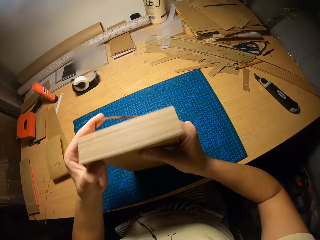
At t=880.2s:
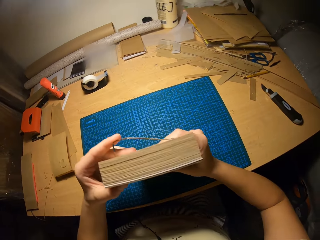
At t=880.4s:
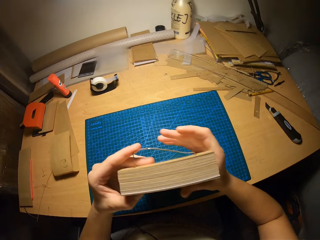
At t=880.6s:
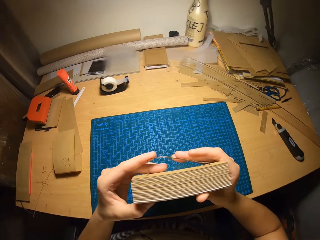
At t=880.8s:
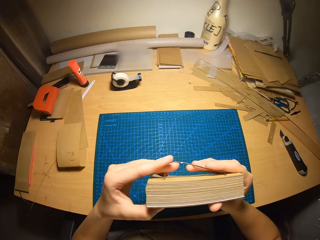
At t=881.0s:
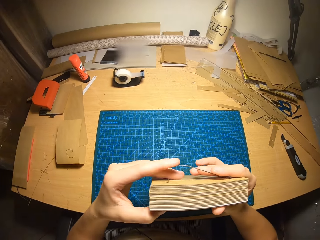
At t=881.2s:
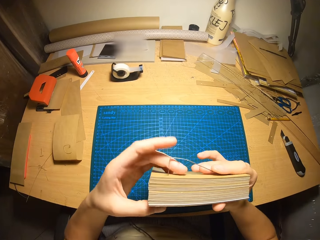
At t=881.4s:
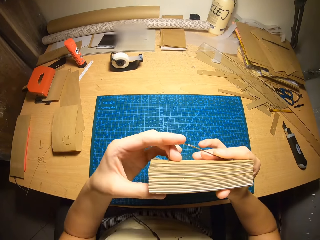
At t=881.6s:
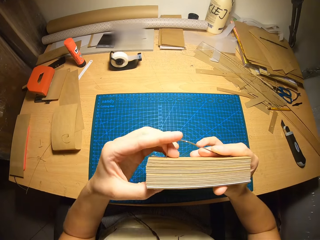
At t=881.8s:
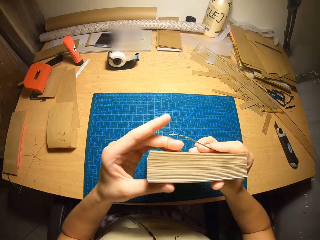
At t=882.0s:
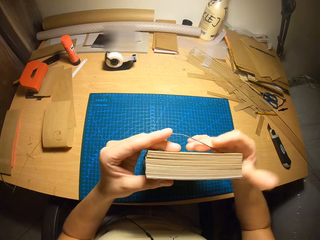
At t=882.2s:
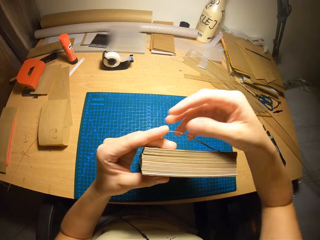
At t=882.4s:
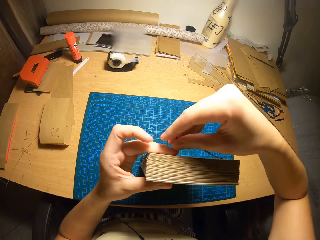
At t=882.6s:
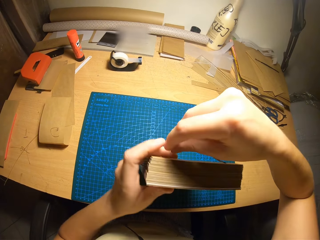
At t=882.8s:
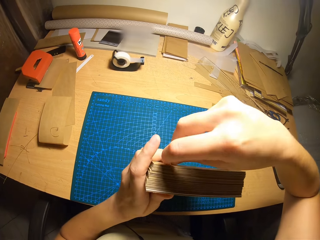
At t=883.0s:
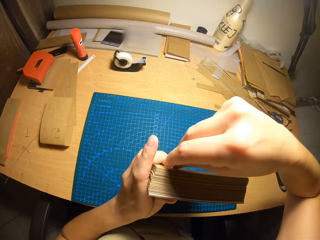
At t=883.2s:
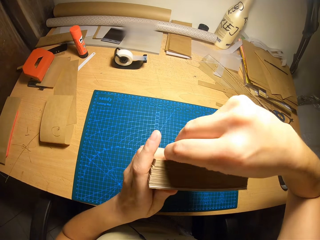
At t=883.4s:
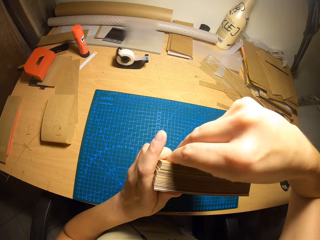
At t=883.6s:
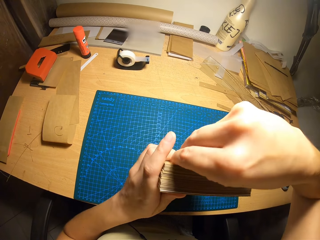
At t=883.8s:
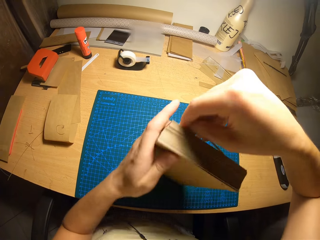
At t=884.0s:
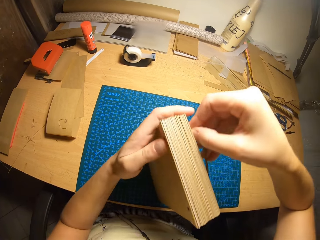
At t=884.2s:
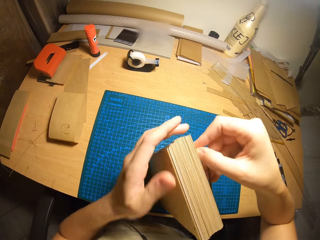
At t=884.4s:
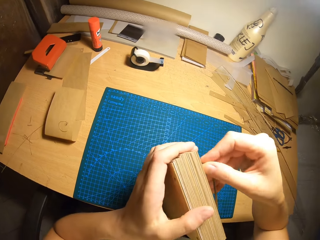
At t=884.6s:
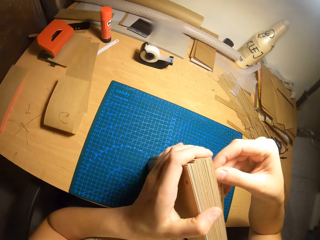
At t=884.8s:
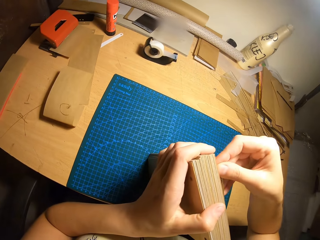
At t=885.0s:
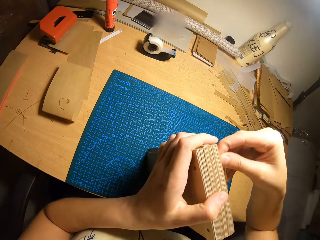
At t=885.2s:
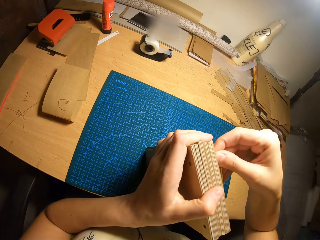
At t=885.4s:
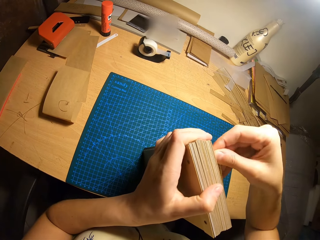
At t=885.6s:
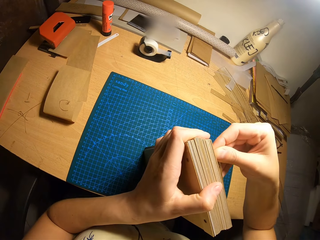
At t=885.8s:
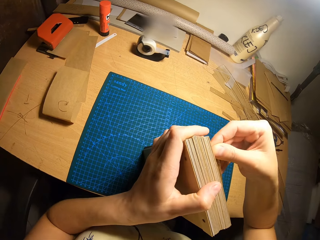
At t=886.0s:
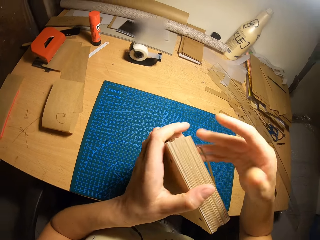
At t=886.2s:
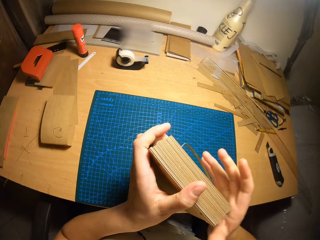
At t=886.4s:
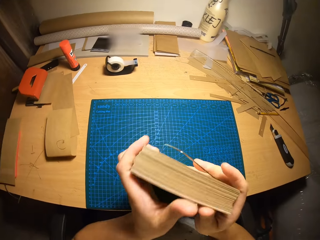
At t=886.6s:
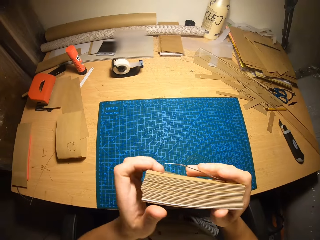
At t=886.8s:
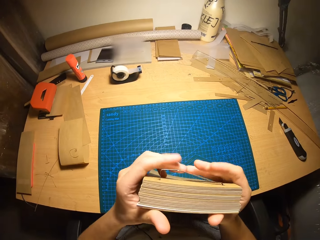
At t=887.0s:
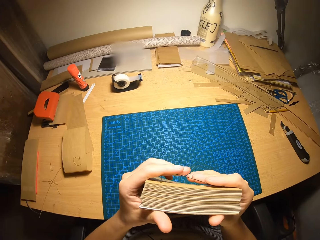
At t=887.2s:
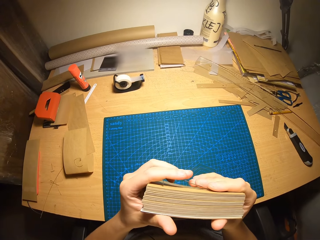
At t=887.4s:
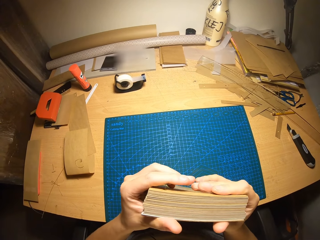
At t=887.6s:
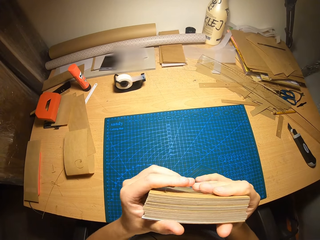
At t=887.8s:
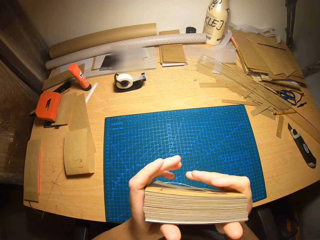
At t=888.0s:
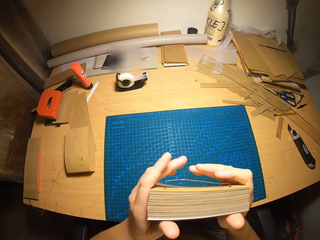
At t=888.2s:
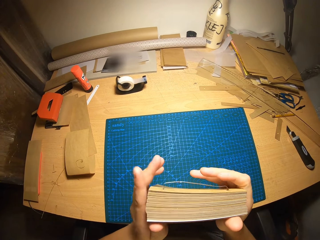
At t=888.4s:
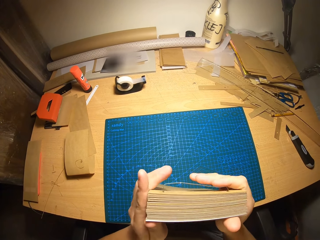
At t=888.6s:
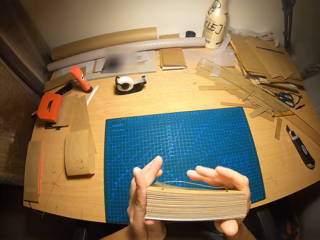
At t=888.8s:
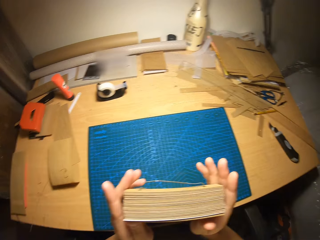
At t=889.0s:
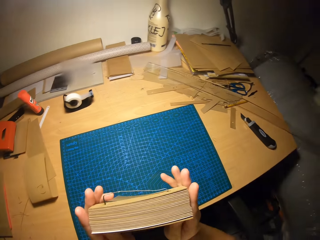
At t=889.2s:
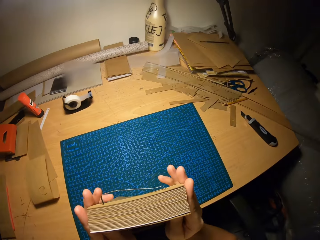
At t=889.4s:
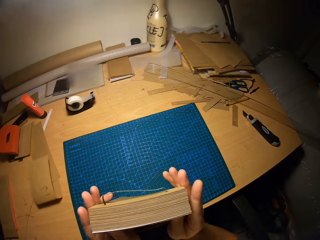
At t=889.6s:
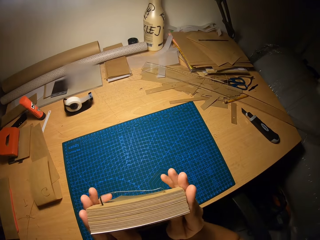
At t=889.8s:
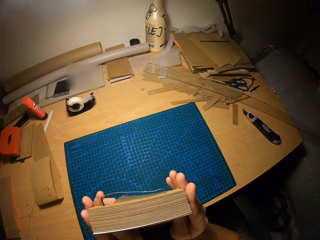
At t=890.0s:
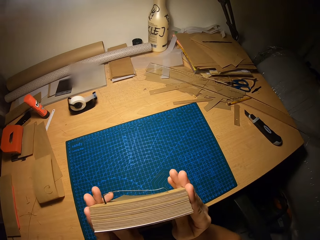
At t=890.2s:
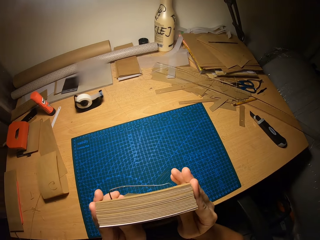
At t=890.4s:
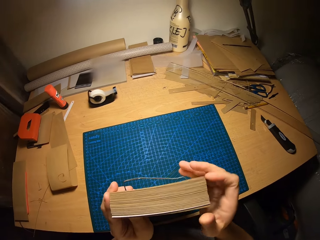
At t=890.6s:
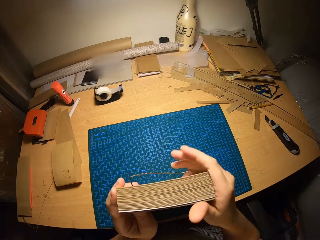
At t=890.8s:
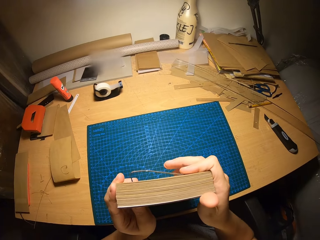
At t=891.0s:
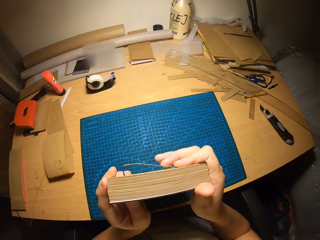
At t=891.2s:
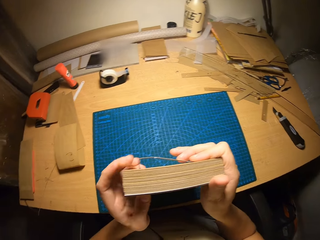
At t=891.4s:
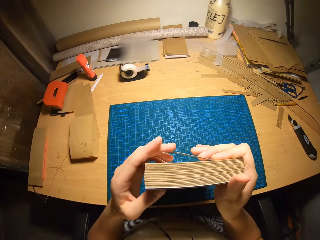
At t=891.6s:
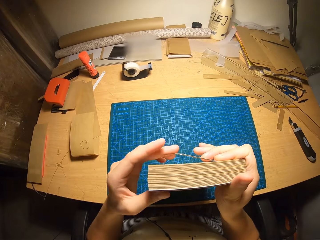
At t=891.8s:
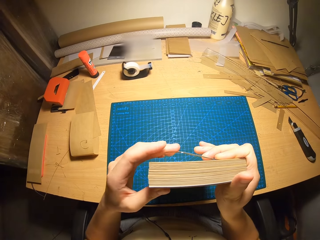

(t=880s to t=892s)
The camera wearer adjusts the binding wire in the visible holes on the cards. They pin the paper together.

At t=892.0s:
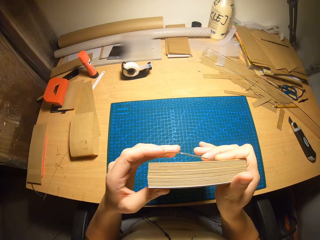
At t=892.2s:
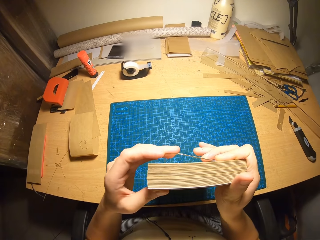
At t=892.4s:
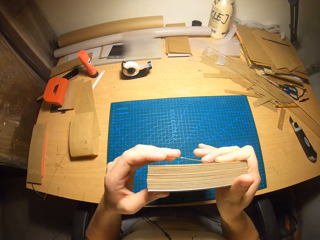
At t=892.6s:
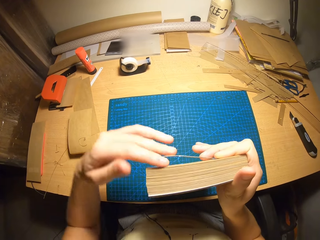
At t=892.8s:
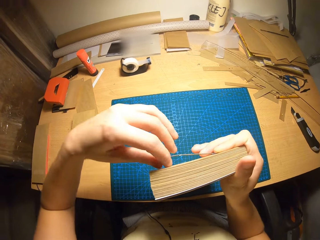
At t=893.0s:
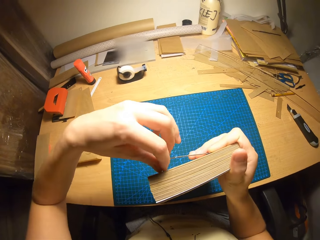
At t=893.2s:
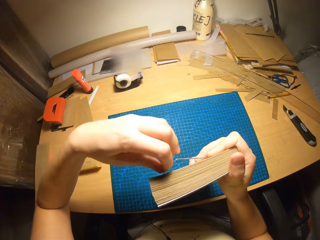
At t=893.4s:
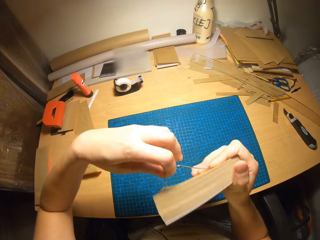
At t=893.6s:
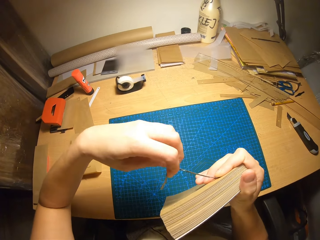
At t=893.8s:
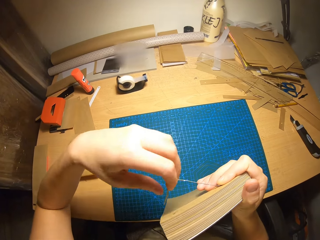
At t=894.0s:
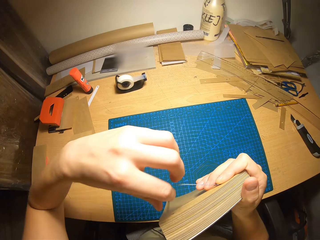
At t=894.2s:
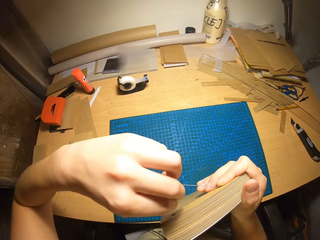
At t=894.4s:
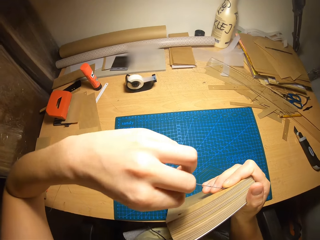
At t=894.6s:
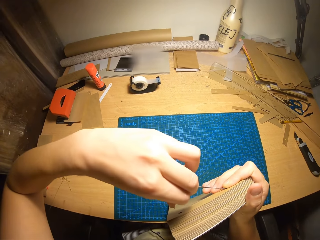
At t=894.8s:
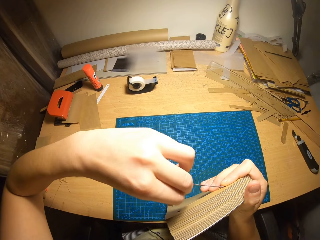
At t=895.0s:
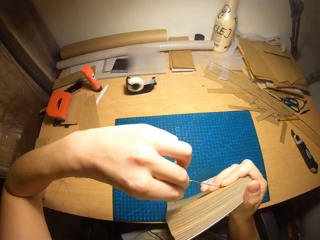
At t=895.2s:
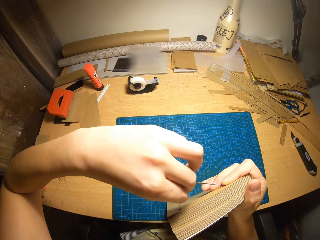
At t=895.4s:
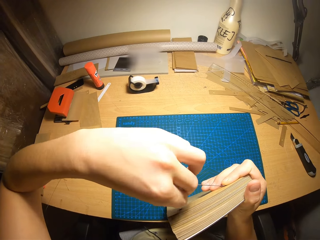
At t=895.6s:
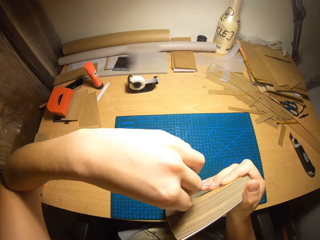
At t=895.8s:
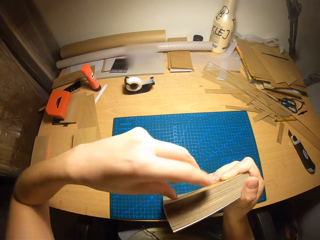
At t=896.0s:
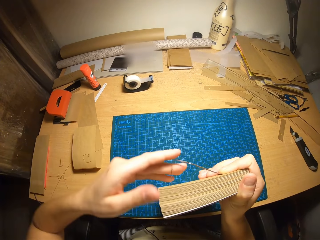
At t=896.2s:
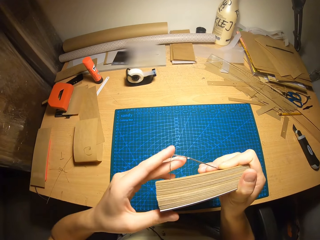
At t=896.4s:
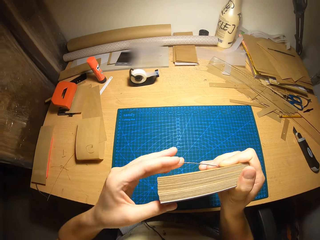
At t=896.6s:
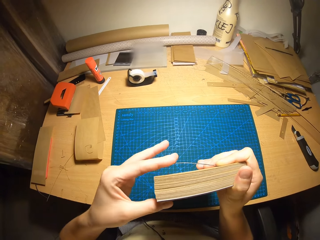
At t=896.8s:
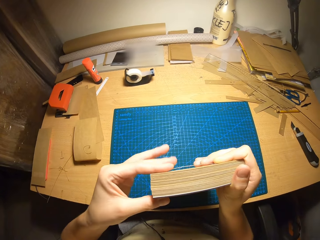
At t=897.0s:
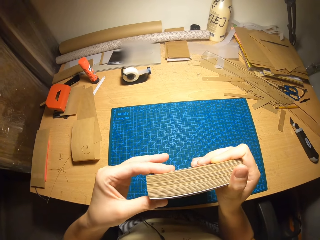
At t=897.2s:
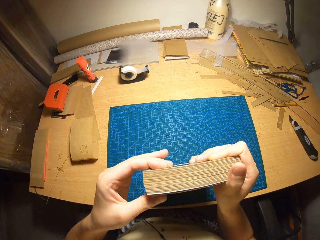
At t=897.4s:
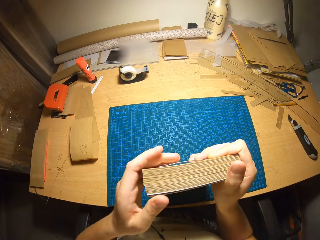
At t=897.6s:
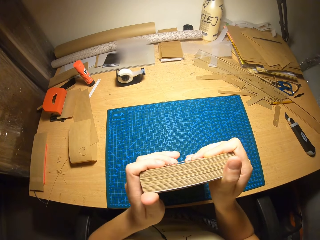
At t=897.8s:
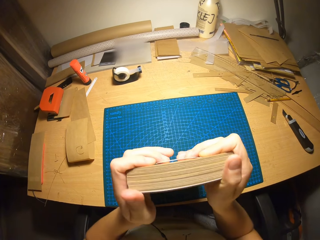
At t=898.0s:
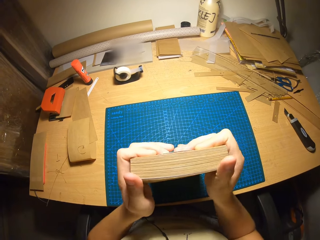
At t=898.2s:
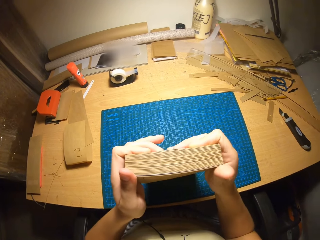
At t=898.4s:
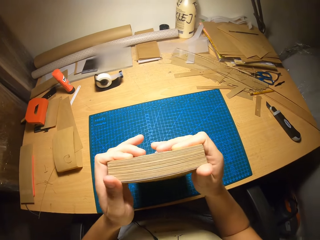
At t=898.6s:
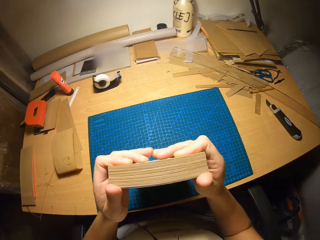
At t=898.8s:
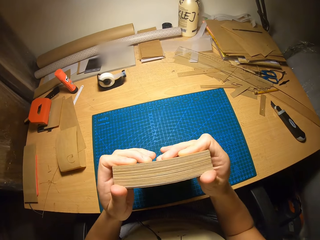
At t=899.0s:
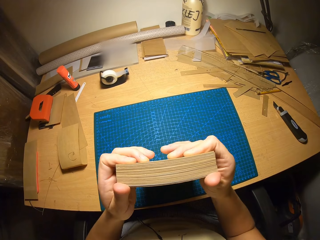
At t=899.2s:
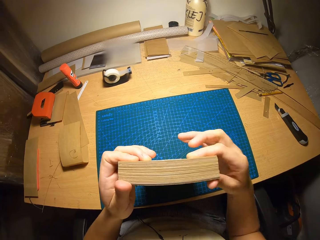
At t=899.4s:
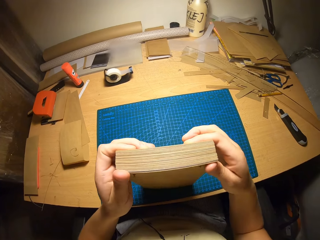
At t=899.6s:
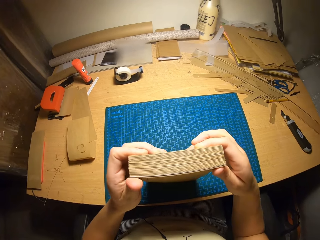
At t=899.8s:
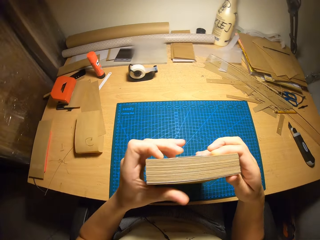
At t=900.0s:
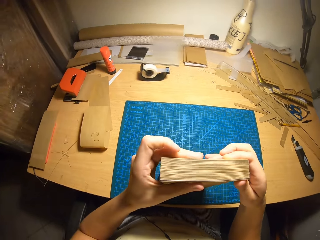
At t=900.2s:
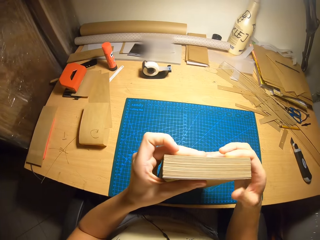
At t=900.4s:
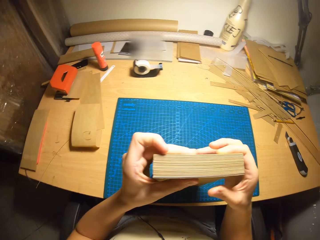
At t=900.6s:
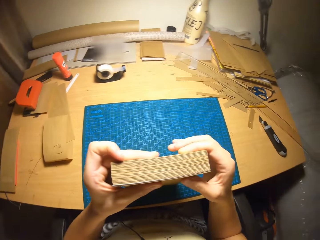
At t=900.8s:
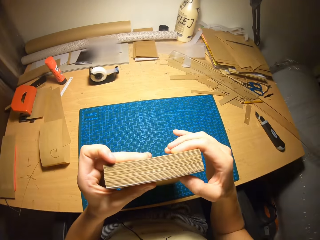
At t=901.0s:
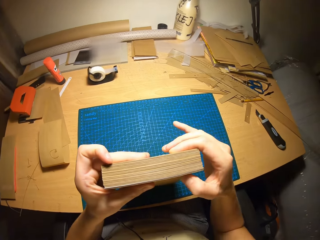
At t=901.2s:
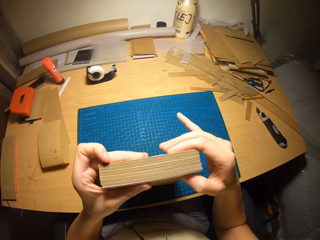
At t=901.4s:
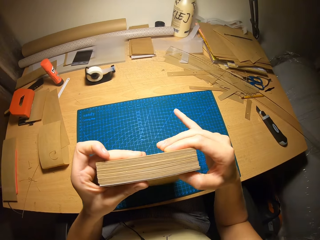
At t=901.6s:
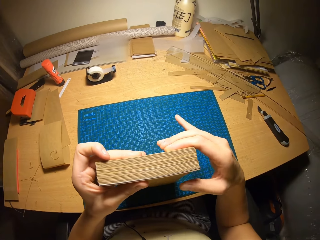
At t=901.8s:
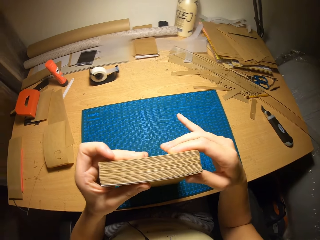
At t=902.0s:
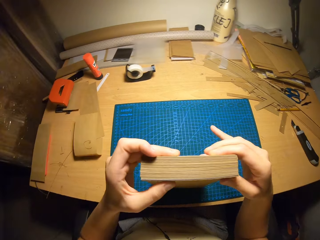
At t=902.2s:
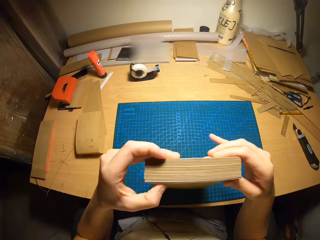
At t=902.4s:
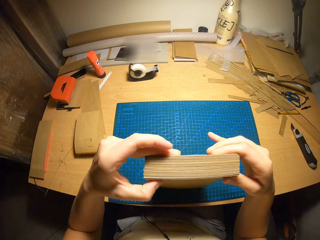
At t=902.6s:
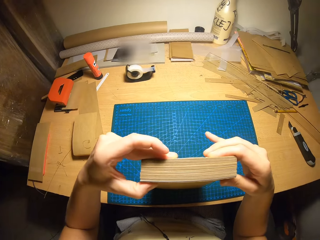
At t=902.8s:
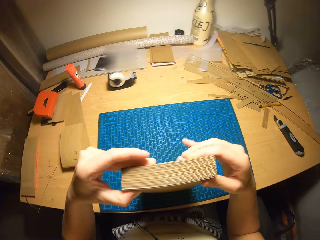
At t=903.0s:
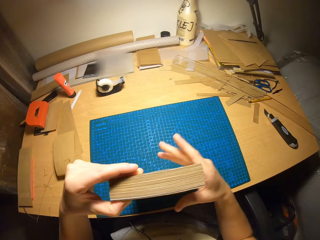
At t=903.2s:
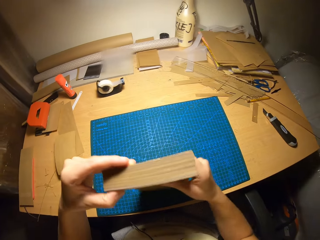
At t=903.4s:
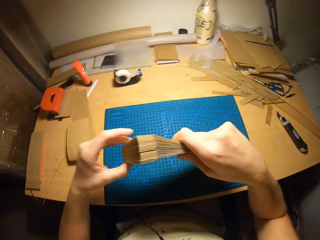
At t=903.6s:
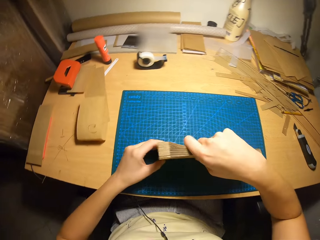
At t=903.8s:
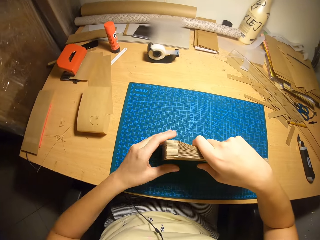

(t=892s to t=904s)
The camera wearer checks the binding wire in the visible holes on the cards with his fingers.
